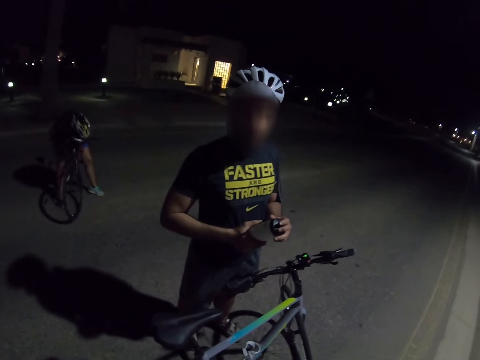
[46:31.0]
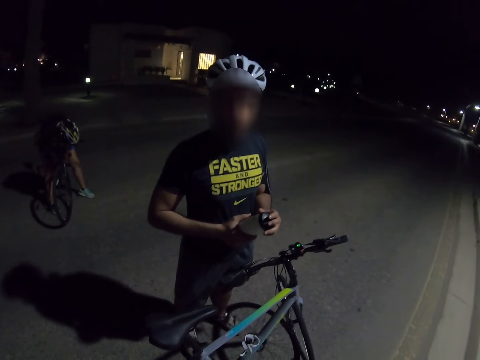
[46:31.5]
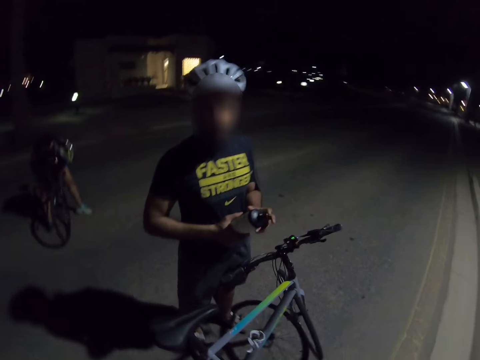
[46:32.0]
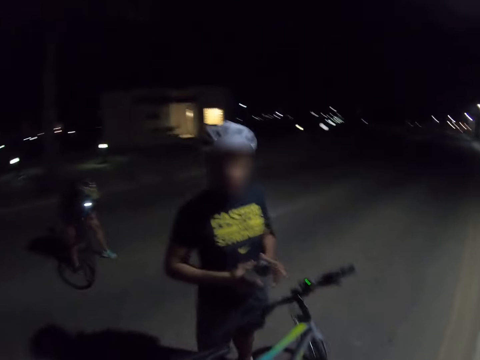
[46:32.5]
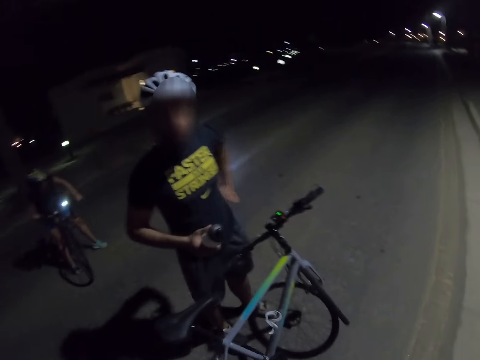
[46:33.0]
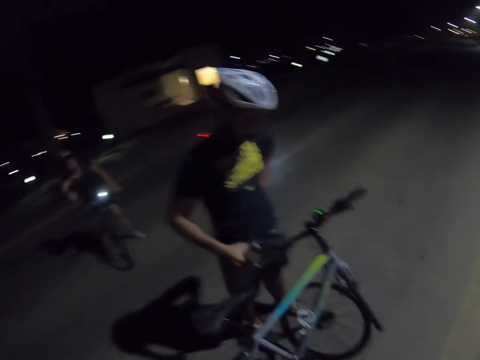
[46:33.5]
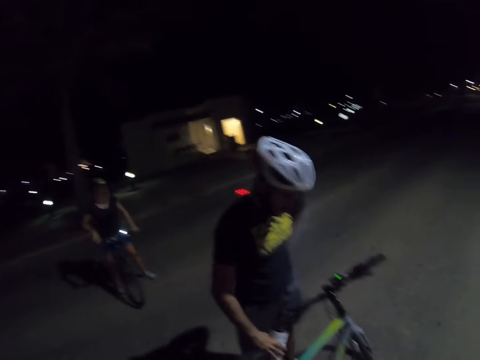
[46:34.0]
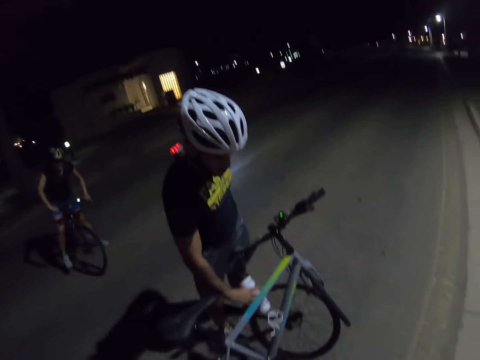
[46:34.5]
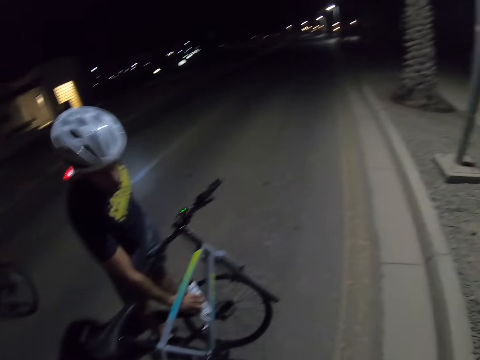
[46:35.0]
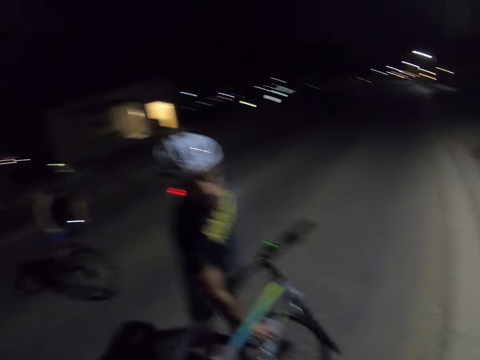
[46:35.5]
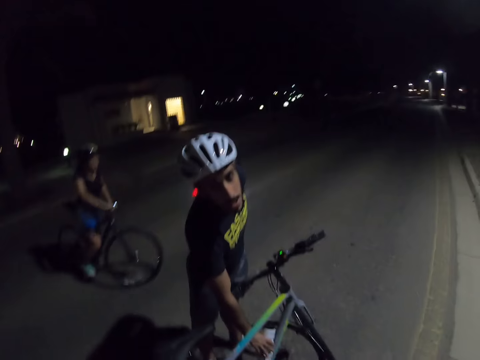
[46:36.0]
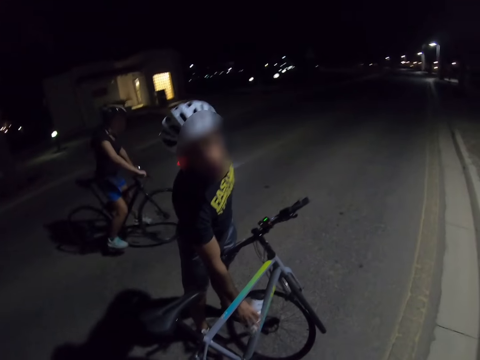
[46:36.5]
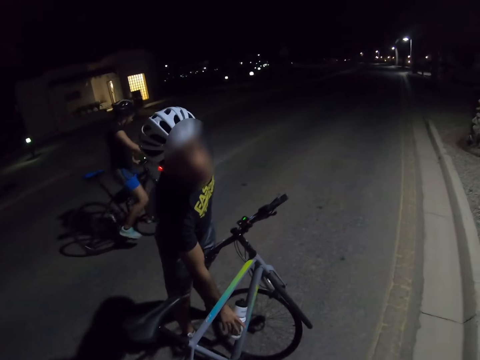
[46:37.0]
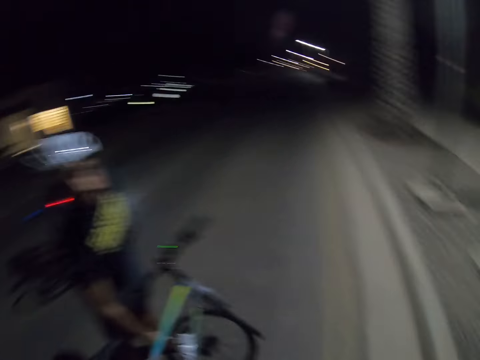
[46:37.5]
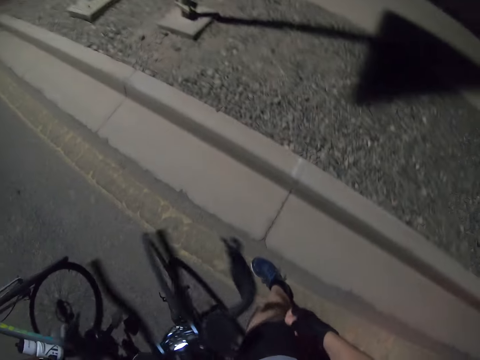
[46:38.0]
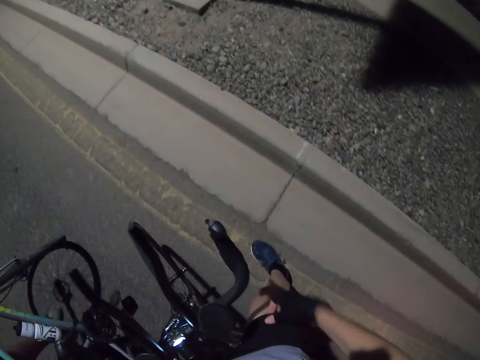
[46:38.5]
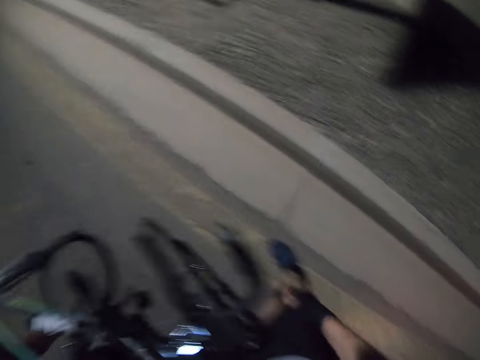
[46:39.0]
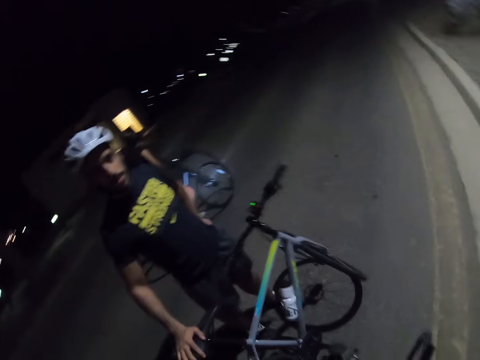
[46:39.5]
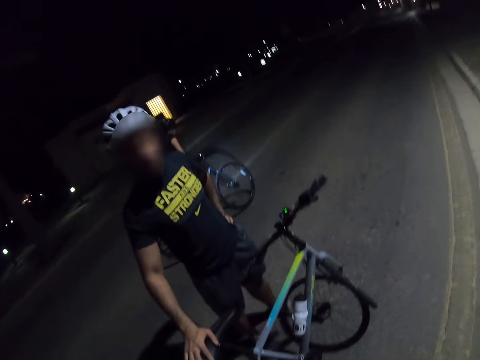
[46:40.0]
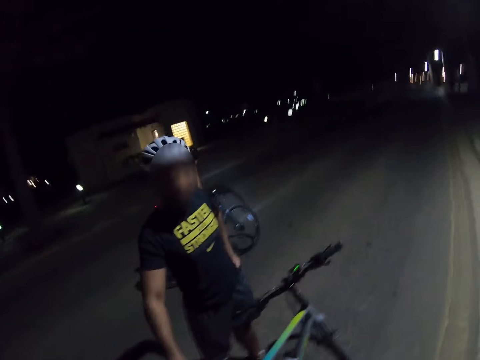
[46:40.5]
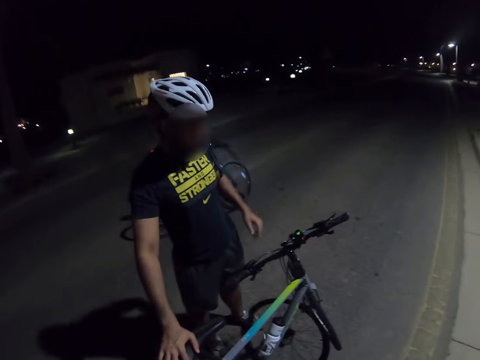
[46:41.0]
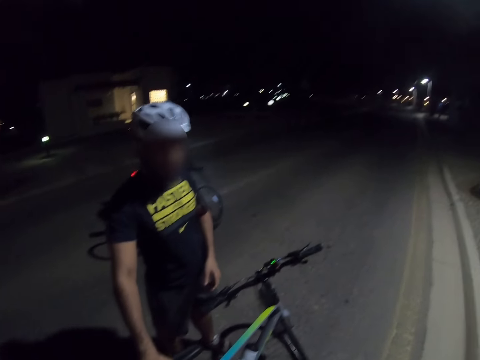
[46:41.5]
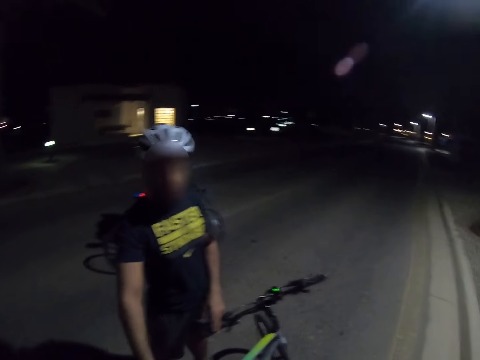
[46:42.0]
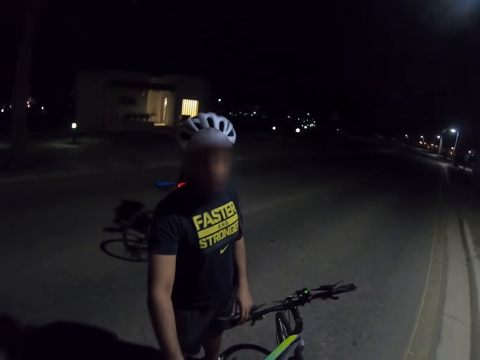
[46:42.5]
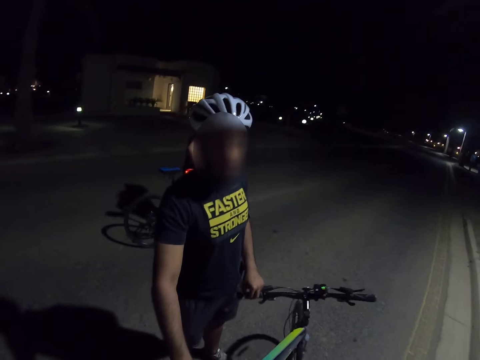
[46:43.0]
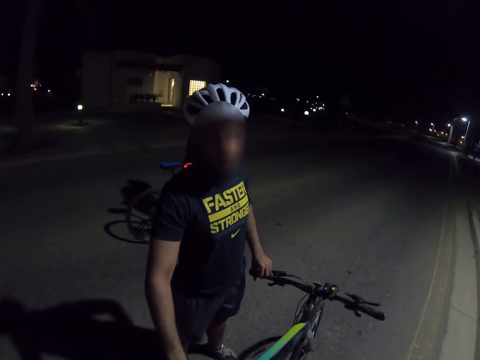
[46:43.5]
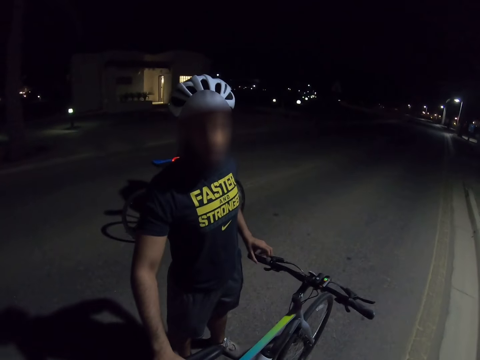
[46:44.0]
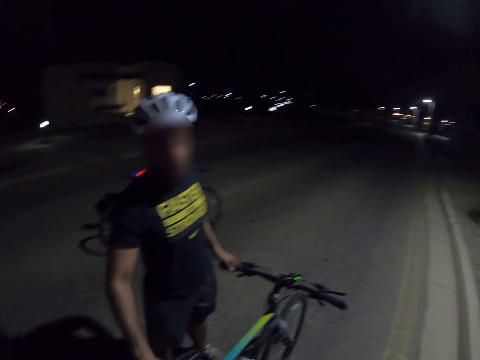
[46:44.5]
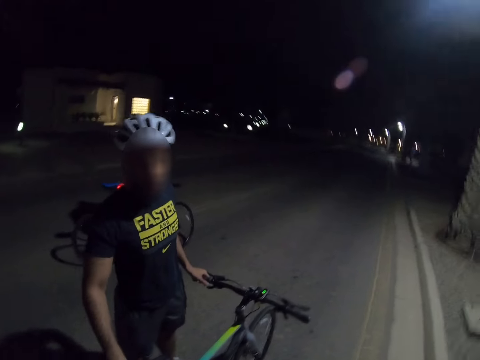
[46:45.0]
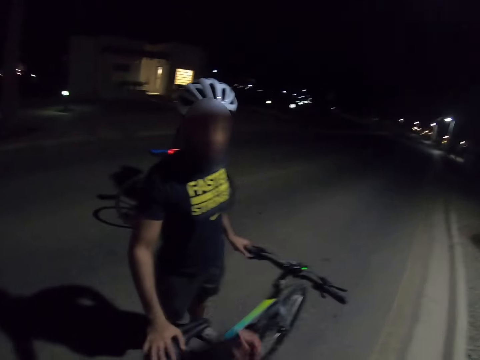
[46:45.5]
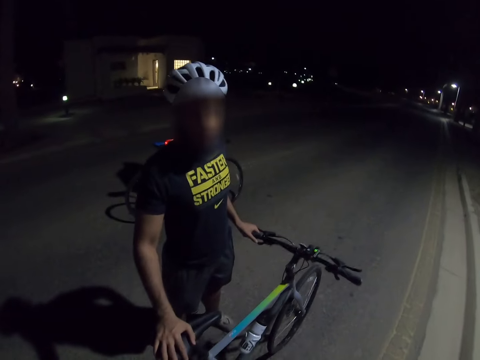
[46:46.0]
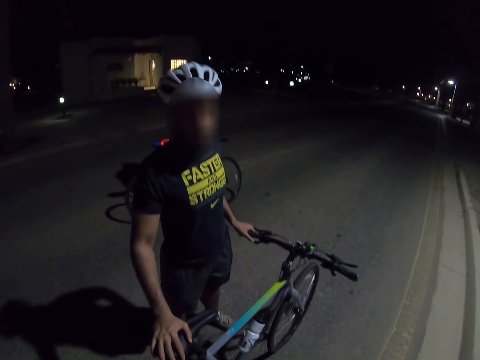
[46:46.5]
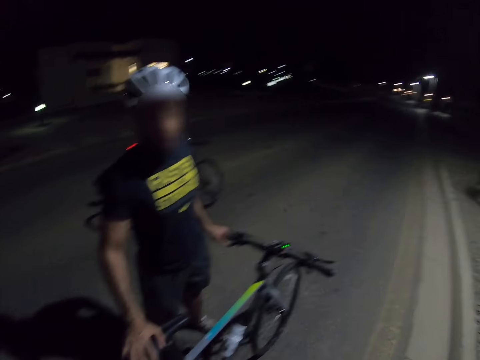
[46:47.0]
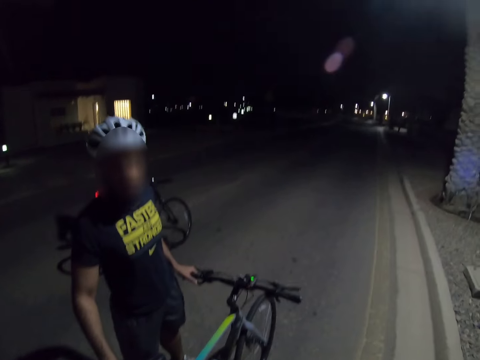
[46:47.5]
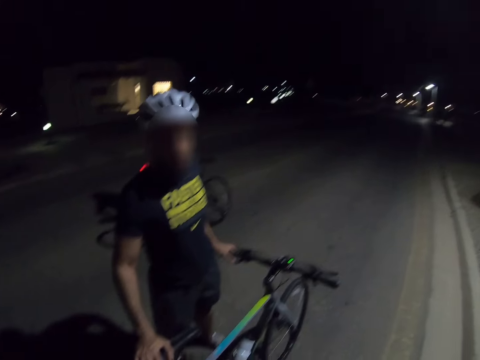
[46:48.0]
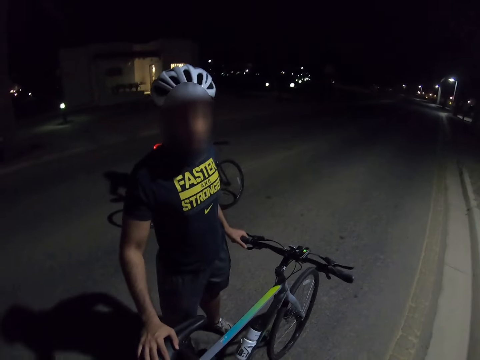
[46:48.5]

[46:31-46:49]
A person holds the water bottle. The person puts the water bottle back on the bicycle. Another person rides a bicycle. The first person touches the bicycle handle.

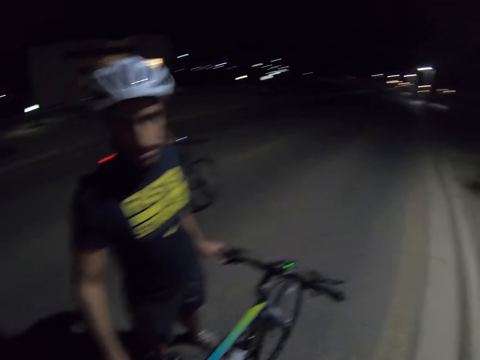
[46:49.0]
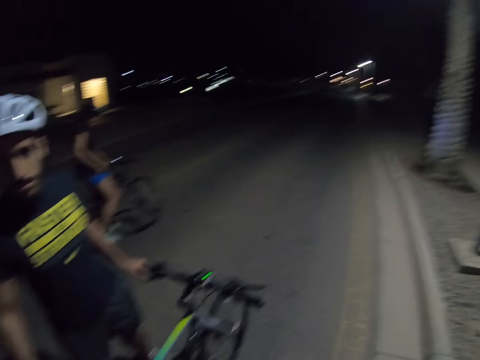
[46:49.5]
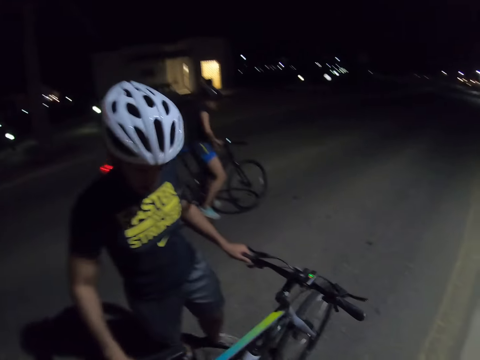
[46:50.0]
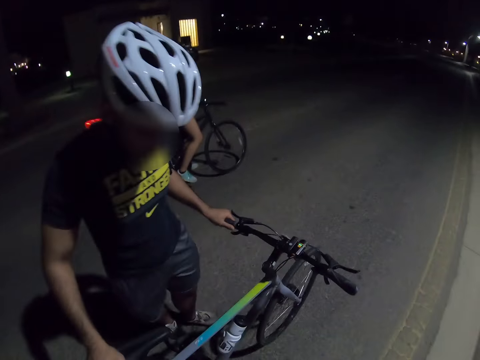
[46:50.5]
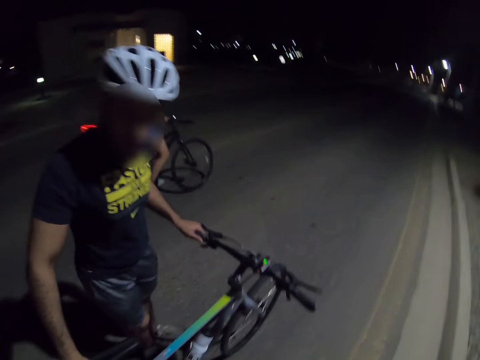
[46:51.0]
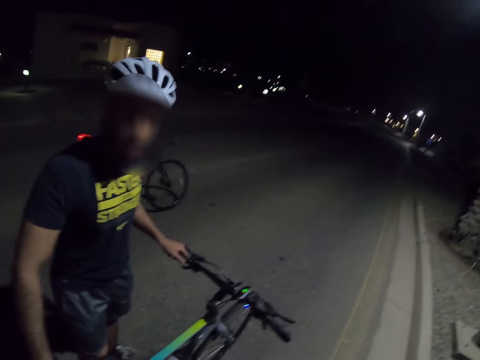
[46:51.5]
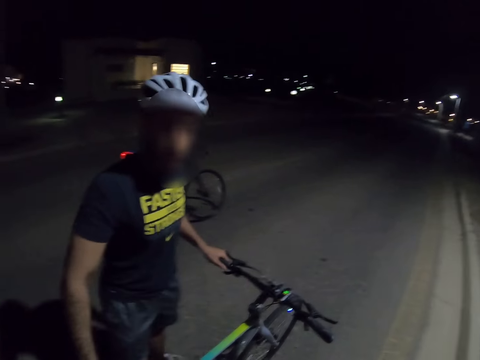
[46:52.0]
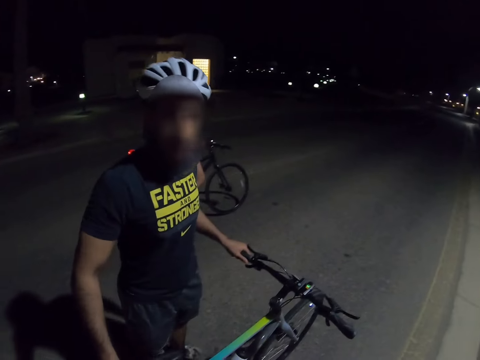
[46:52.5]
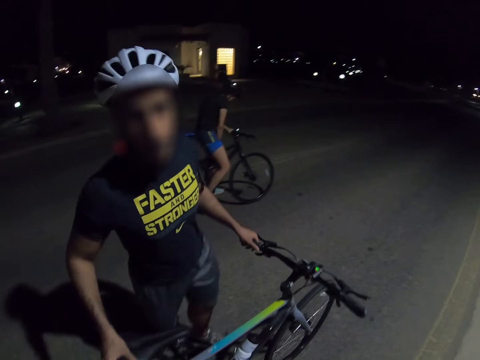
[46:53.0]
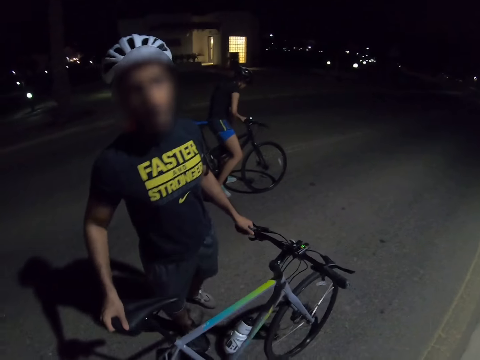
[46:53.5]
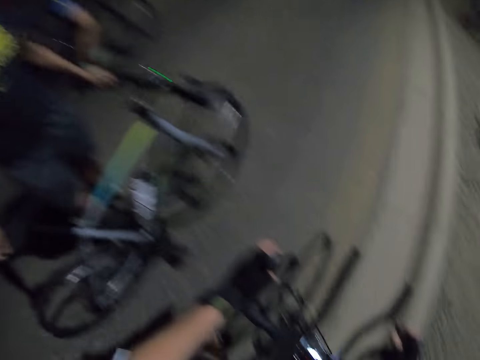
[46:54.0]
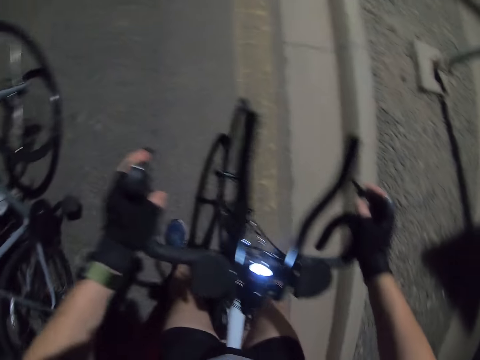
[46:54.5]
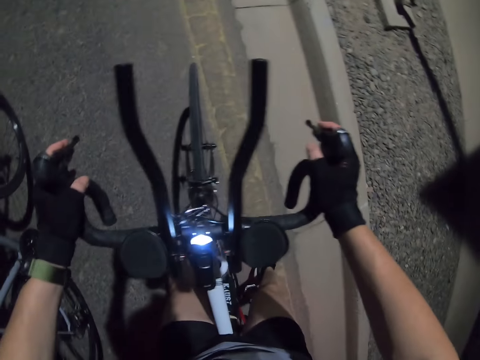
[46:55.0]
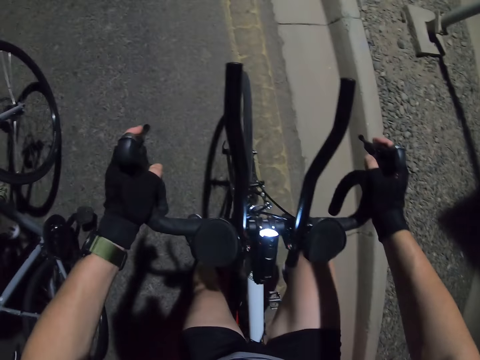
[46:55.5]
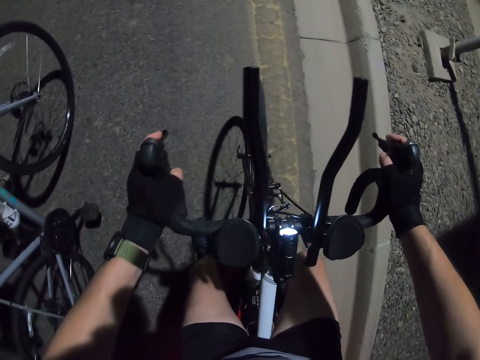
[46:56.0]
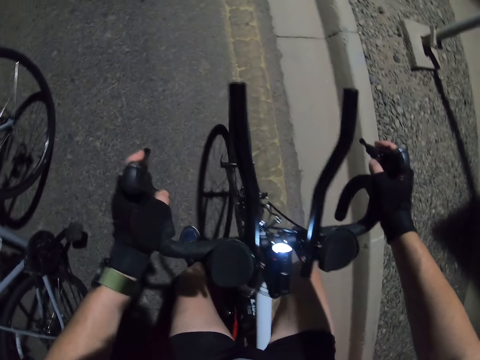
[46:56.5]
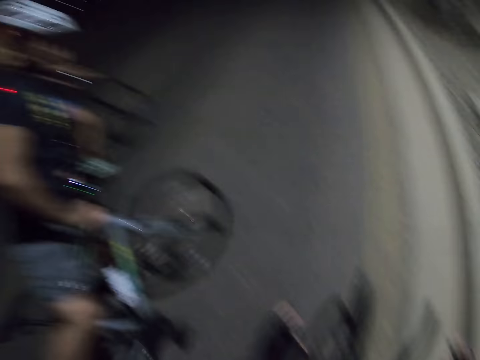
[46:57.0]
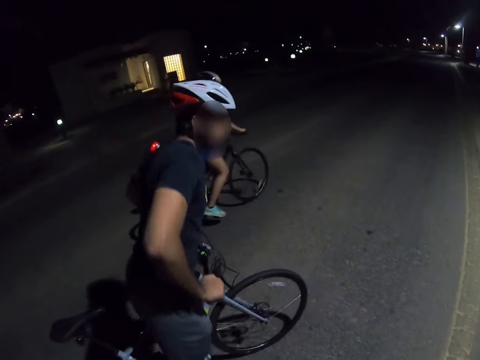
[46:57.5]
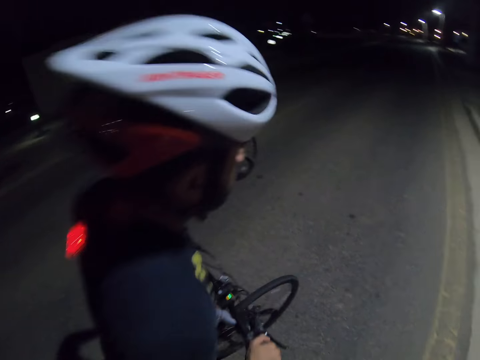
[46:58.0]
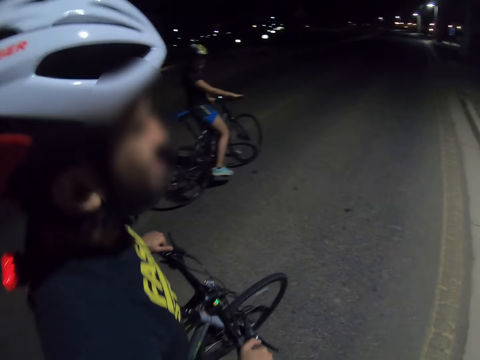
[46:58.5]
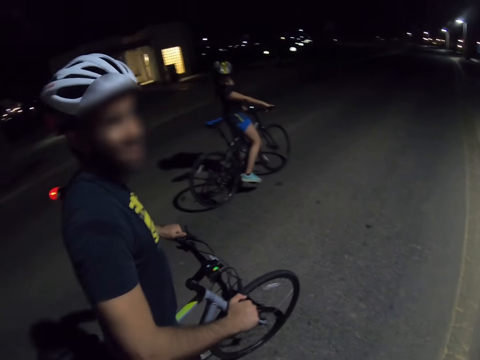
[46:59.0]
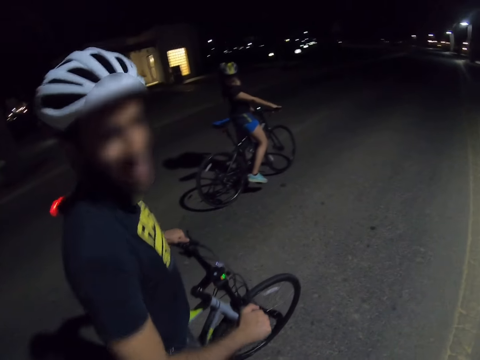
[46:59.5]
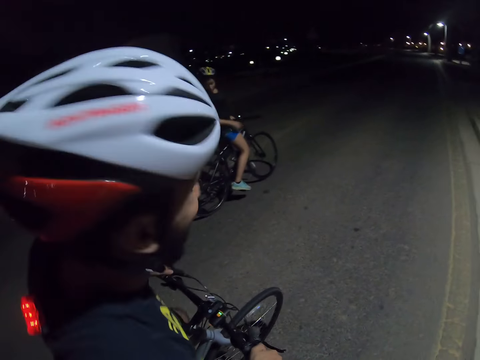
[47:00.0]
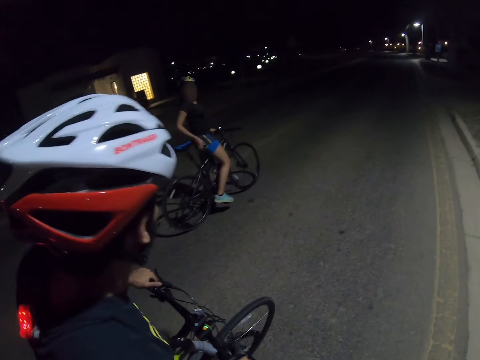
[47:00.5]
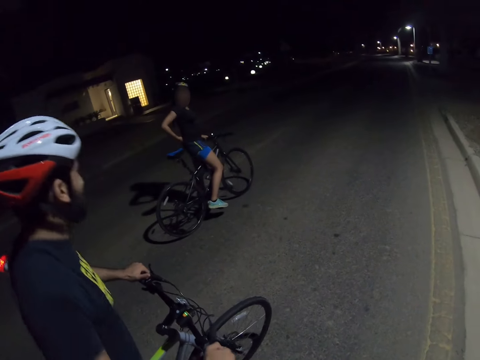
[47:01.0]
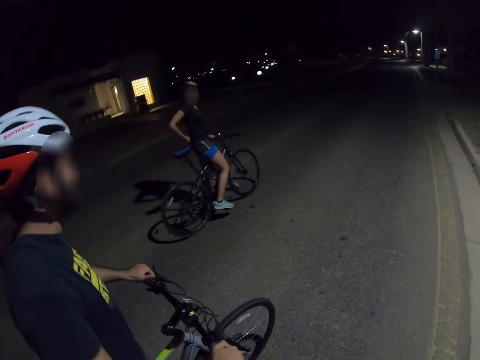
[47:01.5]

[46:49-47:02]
The camera wearer cycles on the road.
